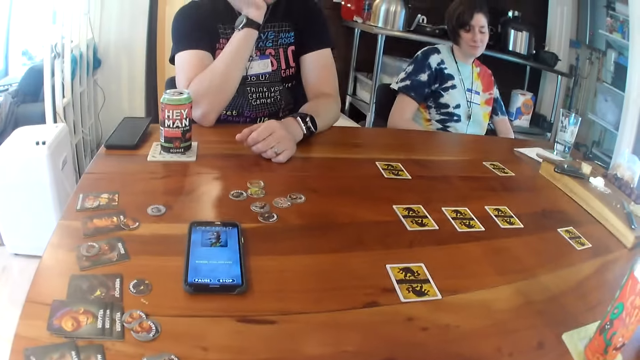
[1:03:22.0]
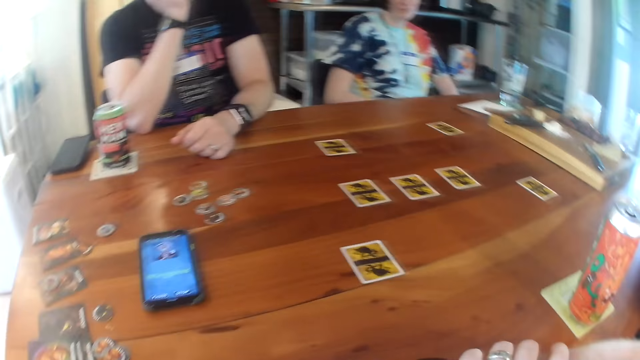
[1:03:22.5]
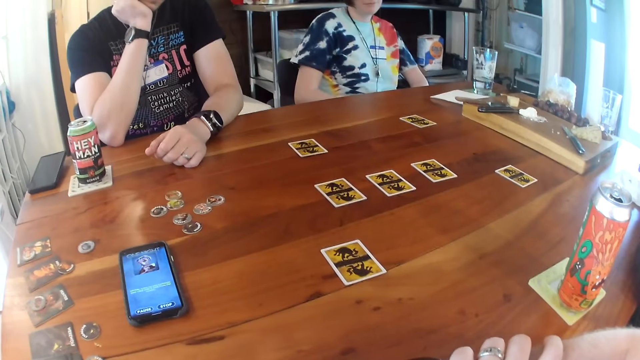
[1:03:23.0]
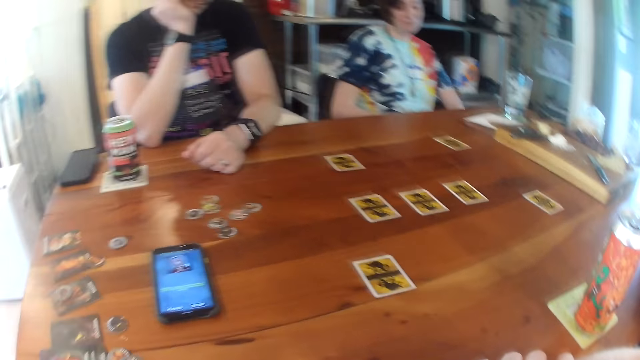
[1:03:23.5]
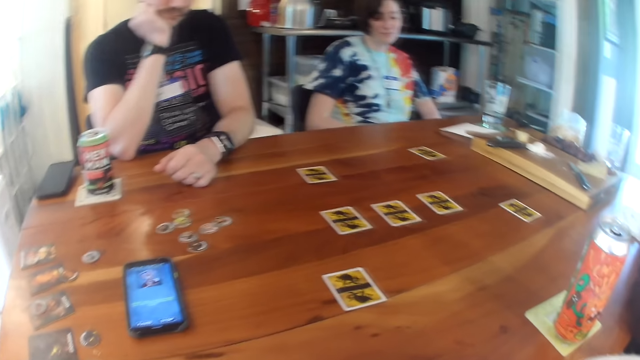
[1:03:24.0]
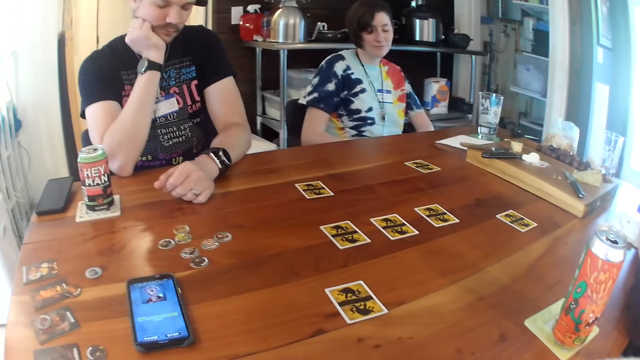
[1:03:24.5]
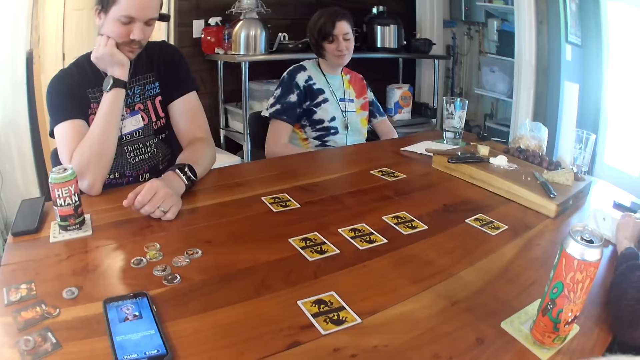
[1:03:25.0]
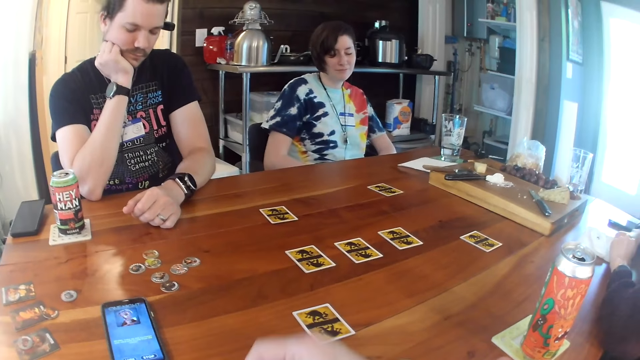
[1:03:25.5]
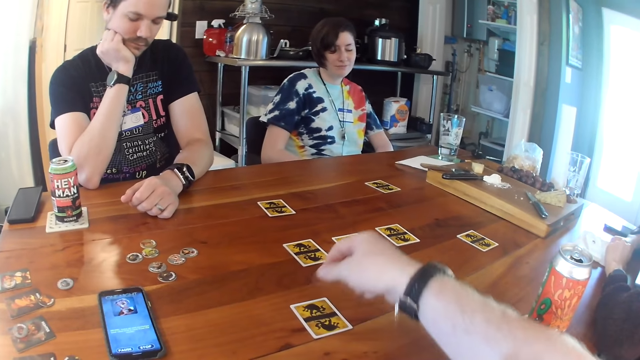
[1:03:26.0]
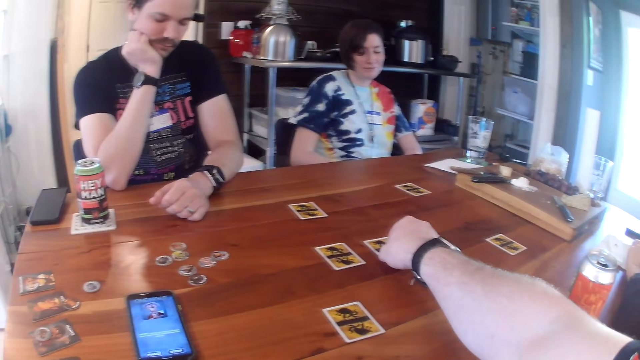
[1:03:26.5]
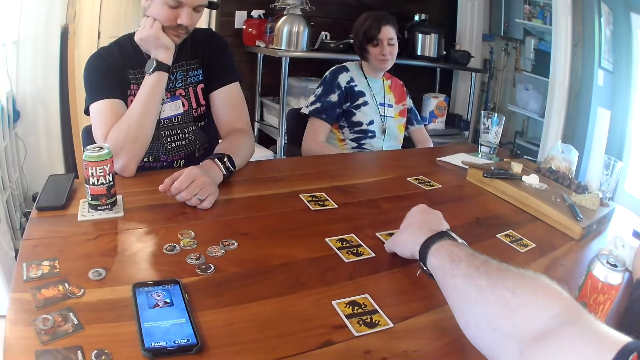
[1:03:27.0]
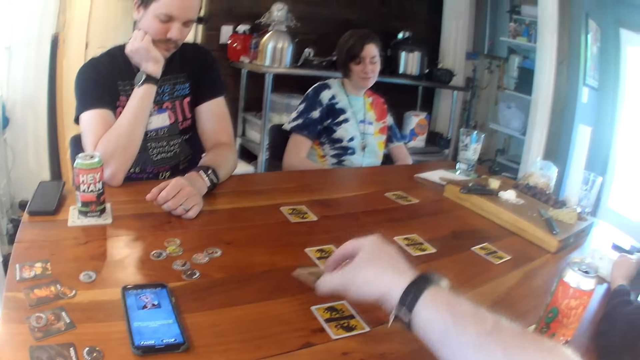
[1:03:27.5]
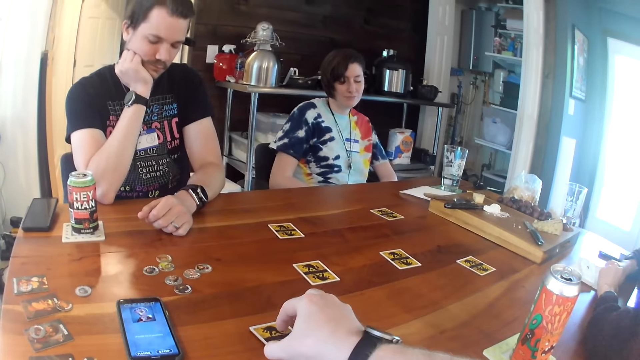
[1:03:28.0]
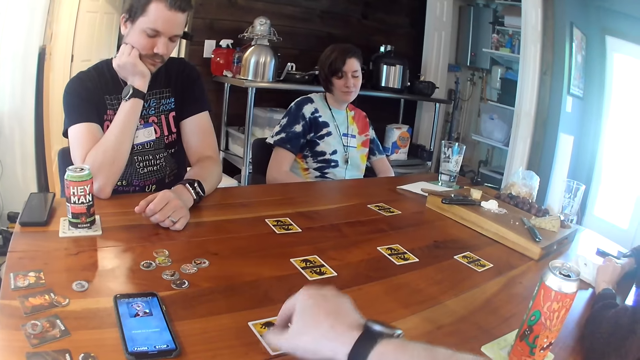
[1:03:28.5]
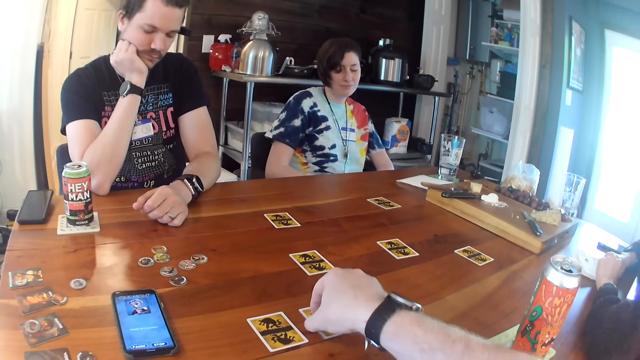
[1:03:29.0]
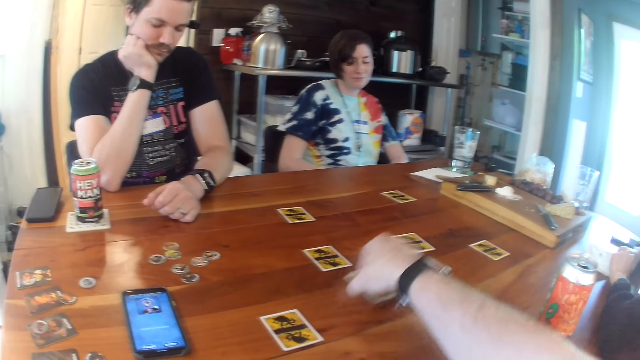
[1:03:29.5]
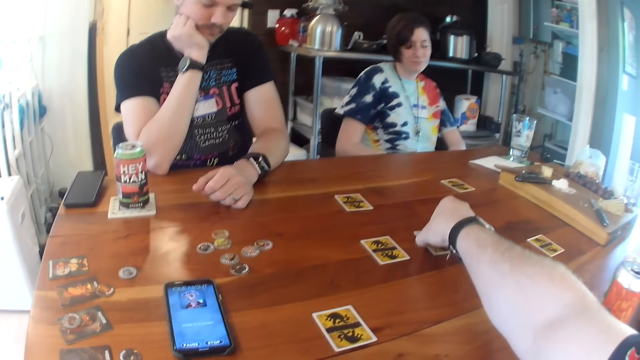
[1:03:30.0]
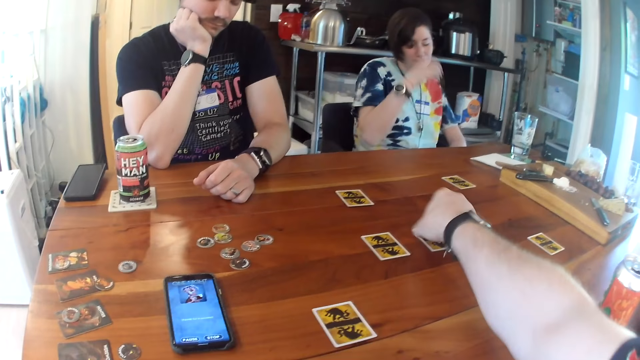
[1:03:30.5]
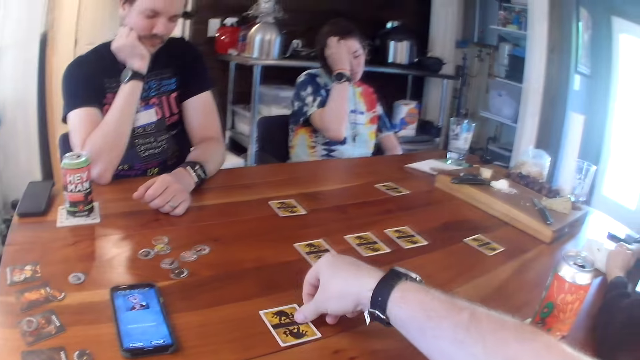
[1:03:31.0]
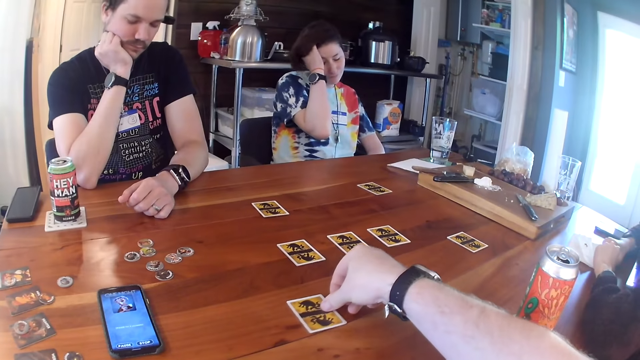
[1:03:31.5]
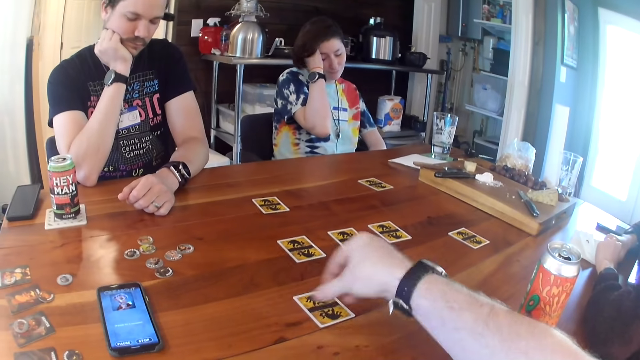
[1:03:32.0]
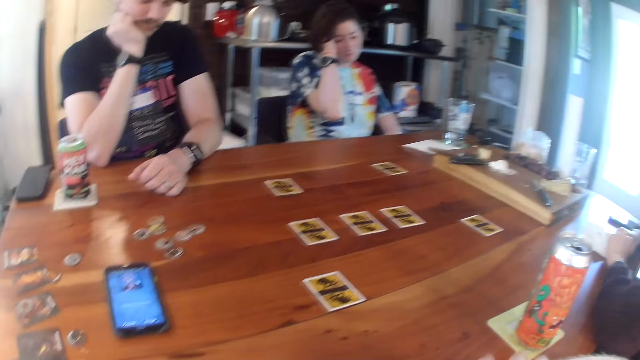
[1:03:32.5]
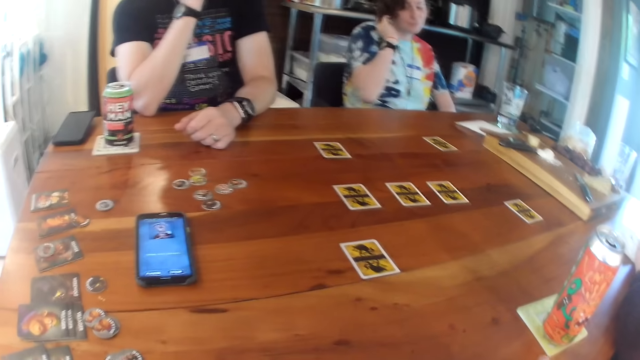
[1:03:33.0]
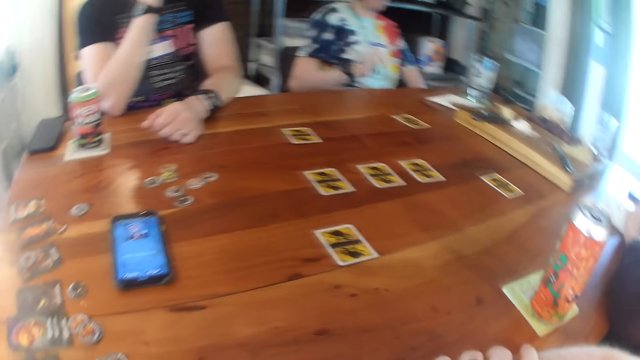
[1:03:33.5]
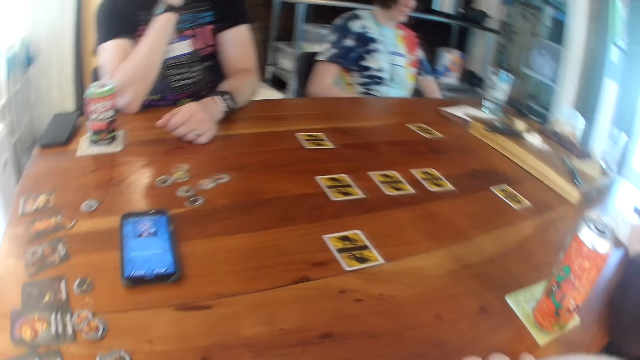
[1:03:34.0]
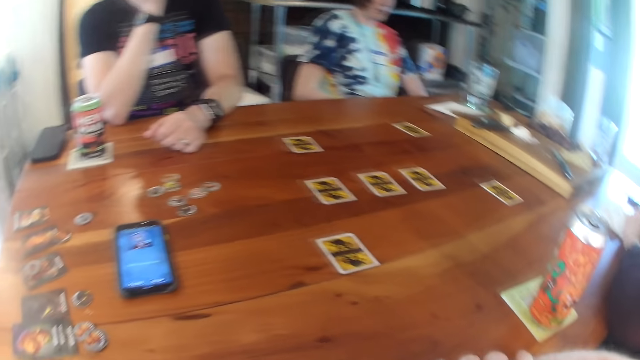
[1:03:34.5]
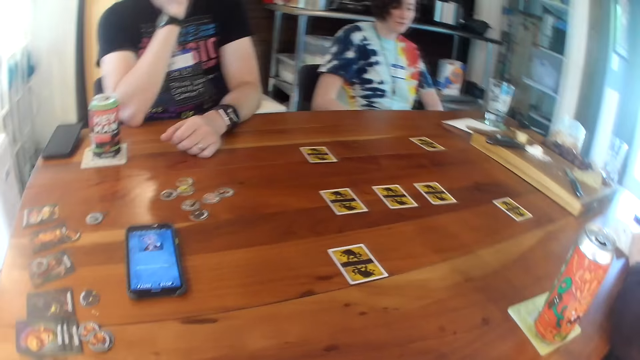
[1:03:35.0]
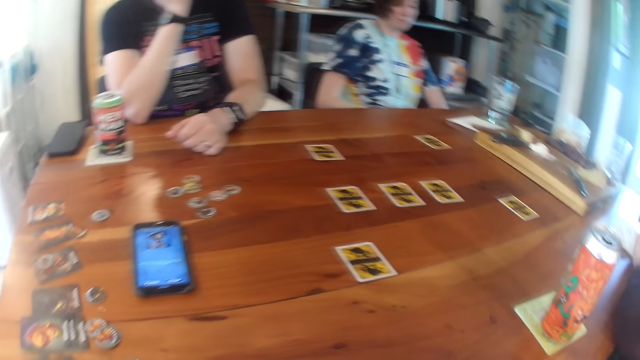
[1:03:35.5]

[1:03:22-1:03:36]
The camera wearer picks a card from the table with his right hand. He drops the card on the table with his right hand. He picks the card from the table with his right hand. He drops the card on the table with his right hand. A woman scratches her hair with her right hand. The camera wearer moves a card on the table with his right hand. He looks around.

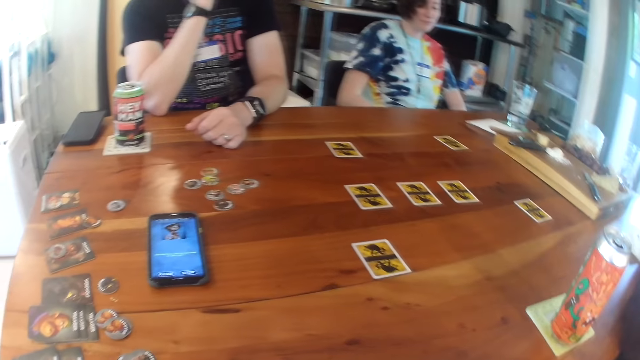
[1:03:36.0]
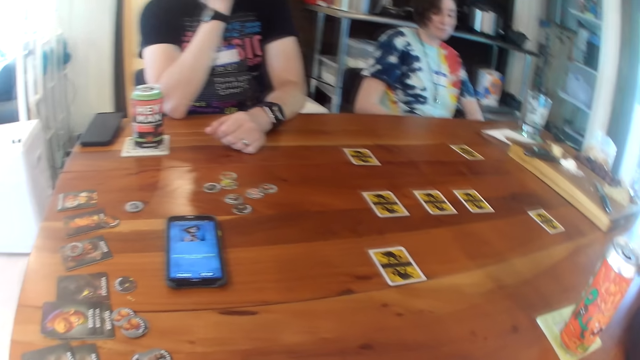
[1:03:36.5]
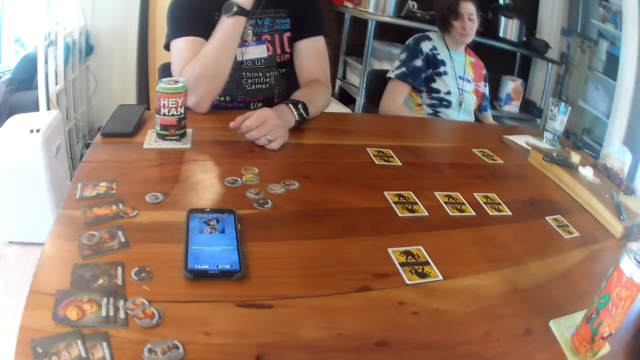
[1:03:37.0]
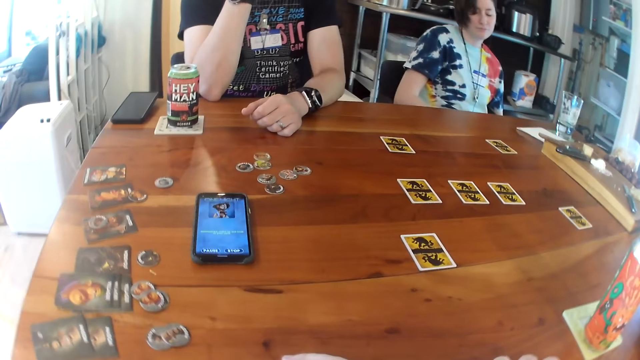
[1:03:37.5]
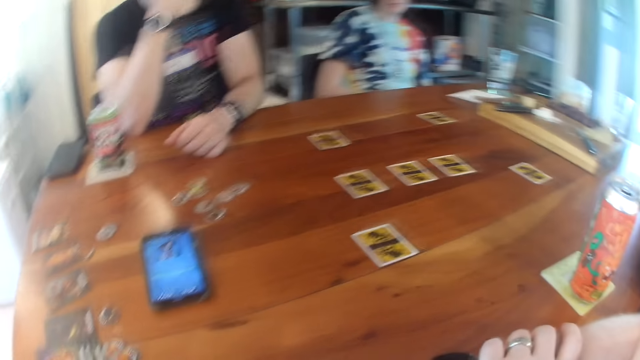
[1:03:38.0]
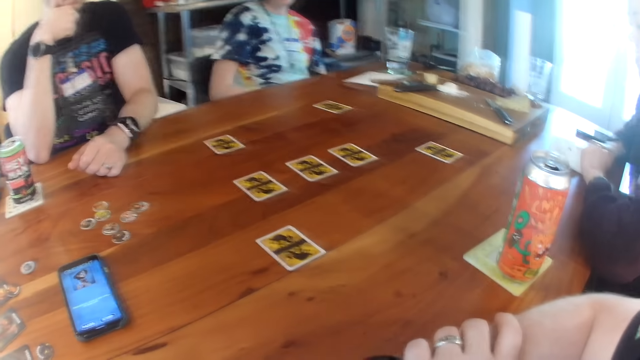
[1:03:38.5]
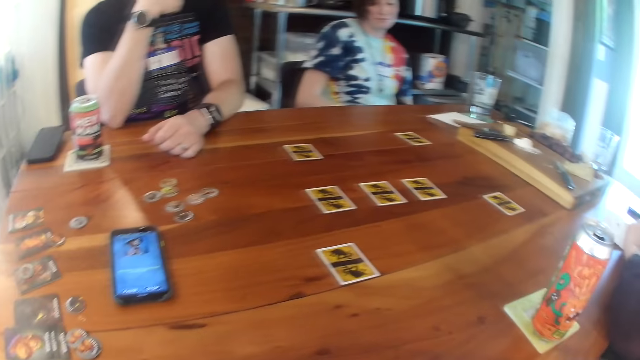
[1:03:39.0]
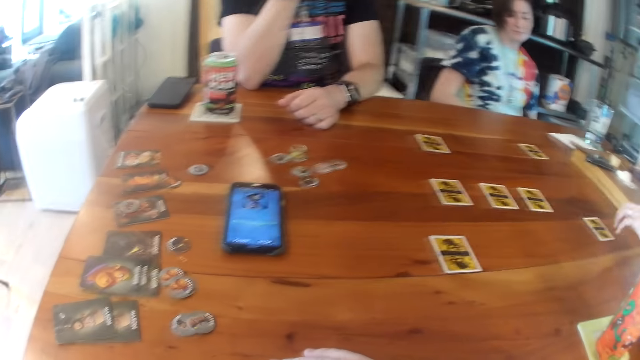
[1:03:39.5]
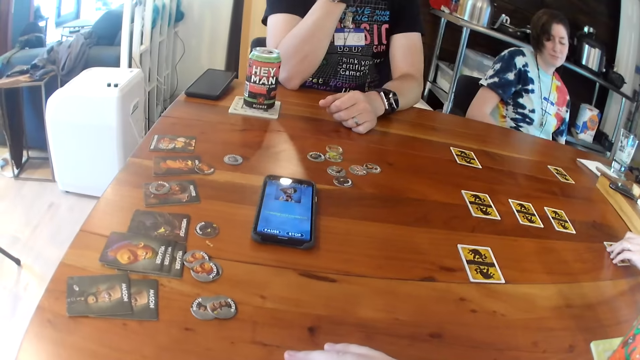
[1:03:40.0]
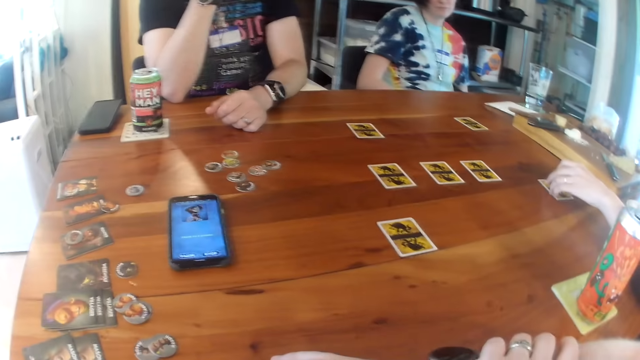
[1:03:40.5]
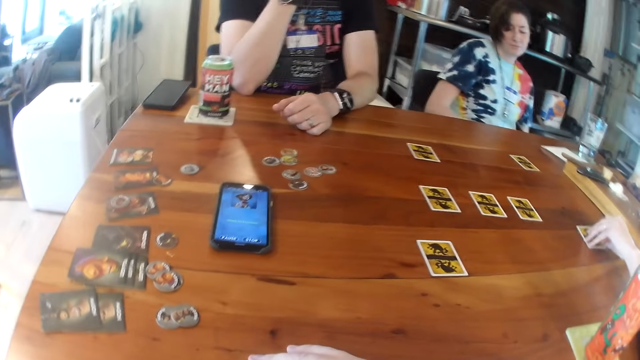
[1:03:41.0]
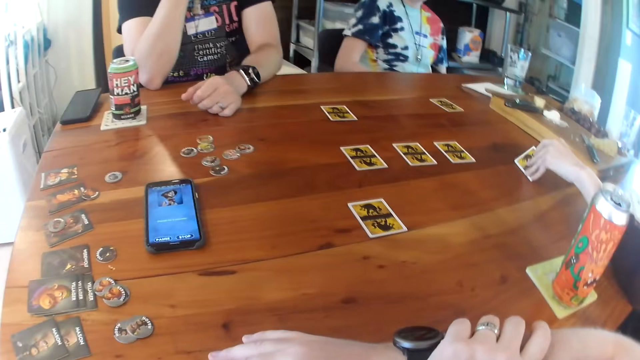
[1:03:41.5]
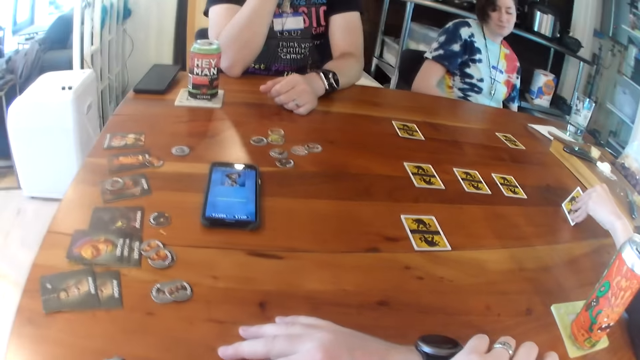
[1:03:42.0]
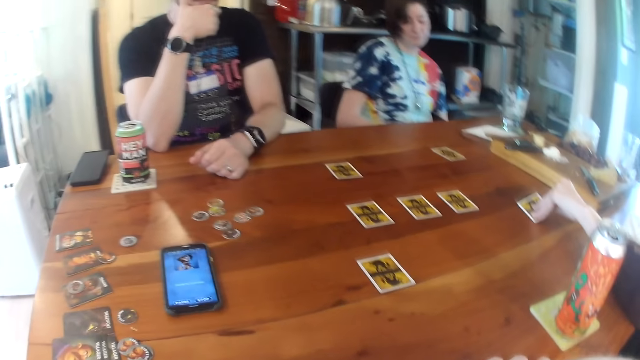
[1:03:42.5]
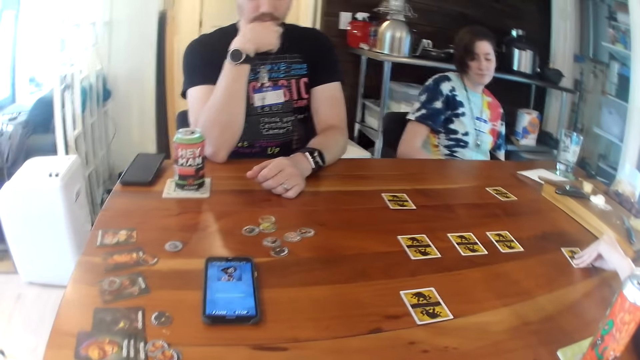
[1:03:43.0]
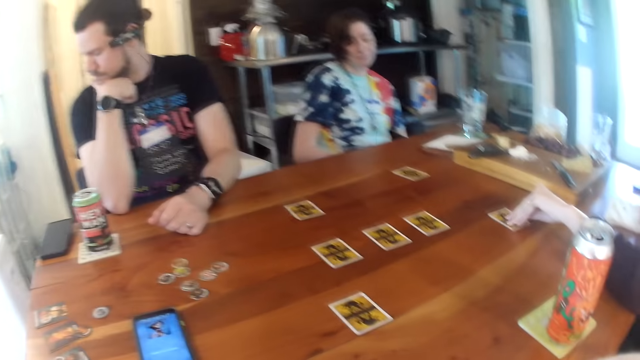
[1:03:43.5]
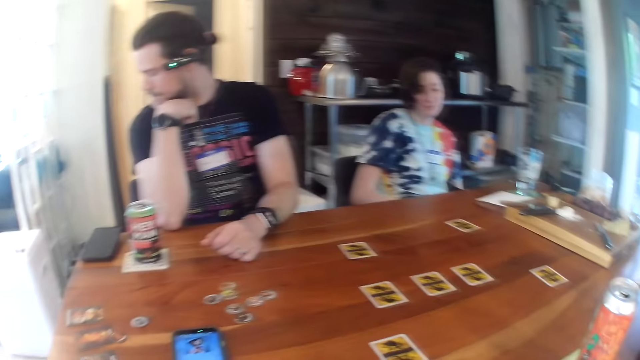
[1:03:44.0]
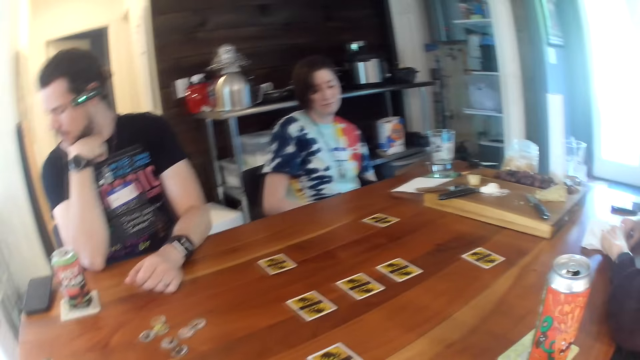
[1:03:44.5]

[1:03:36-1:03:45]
A woman checks a card with her left hand.
